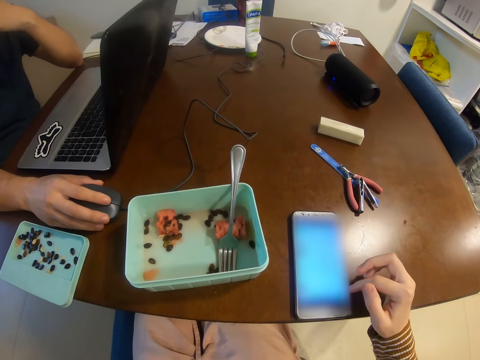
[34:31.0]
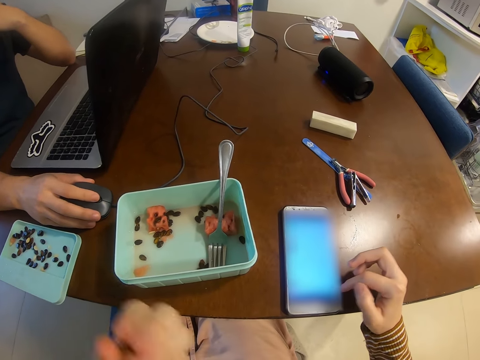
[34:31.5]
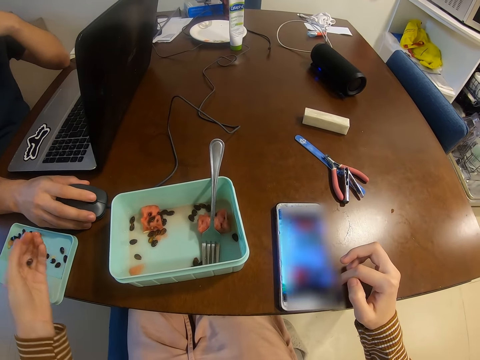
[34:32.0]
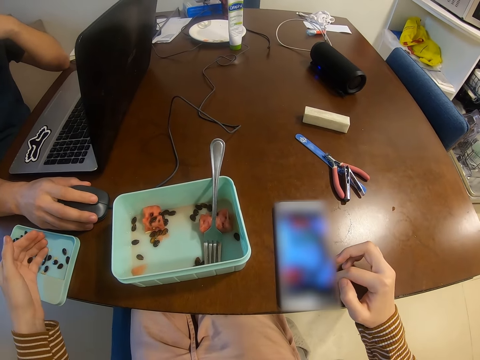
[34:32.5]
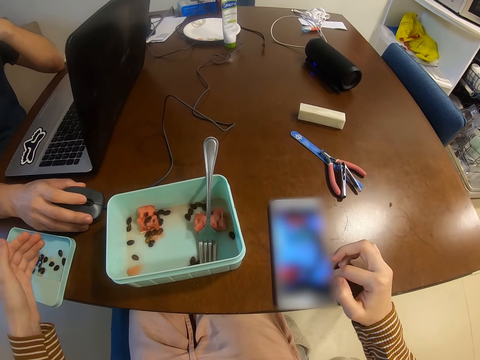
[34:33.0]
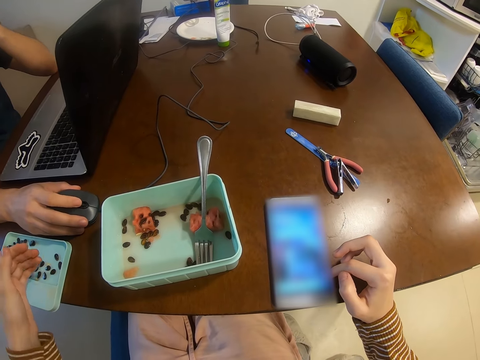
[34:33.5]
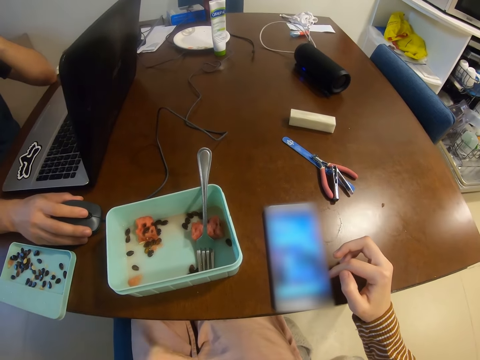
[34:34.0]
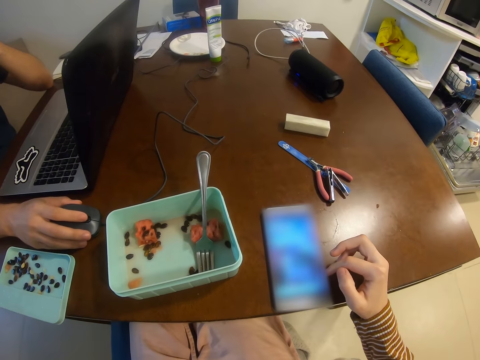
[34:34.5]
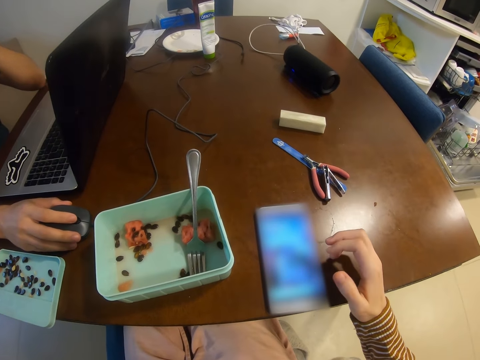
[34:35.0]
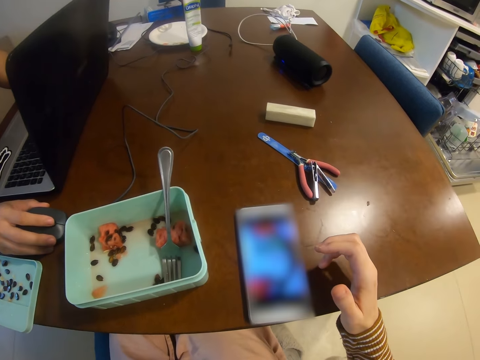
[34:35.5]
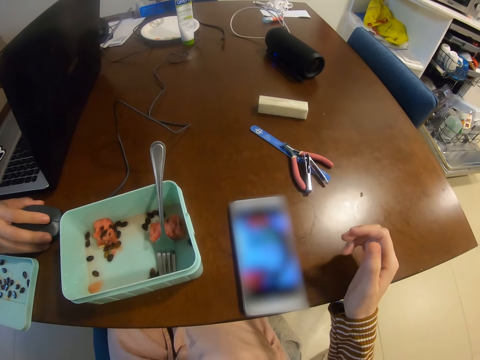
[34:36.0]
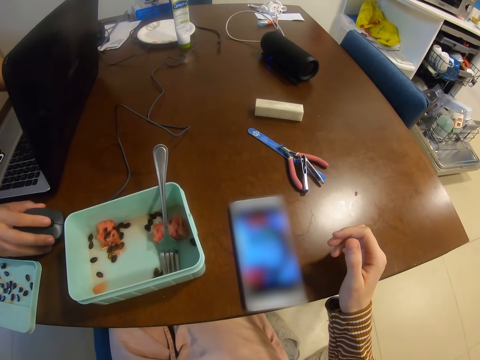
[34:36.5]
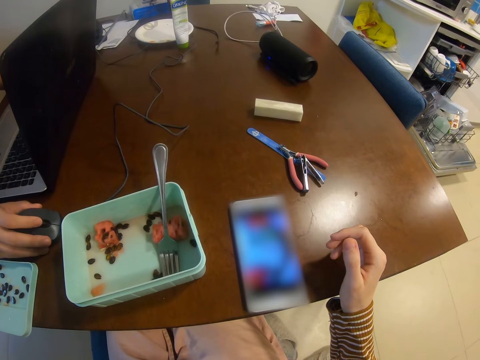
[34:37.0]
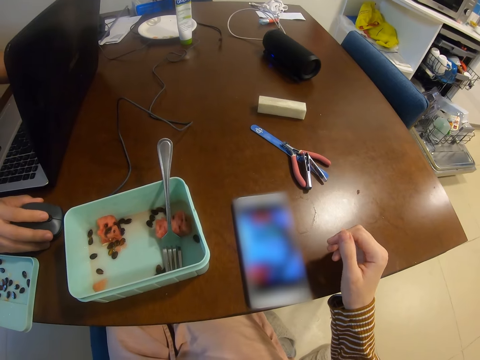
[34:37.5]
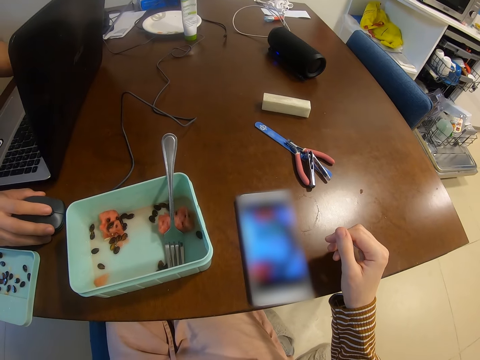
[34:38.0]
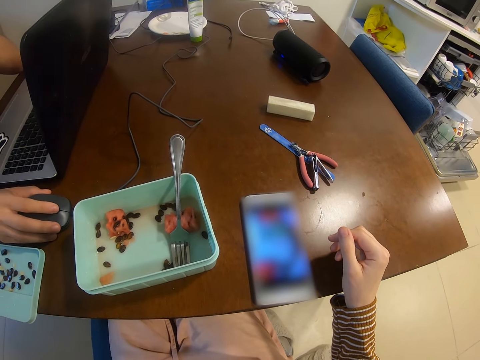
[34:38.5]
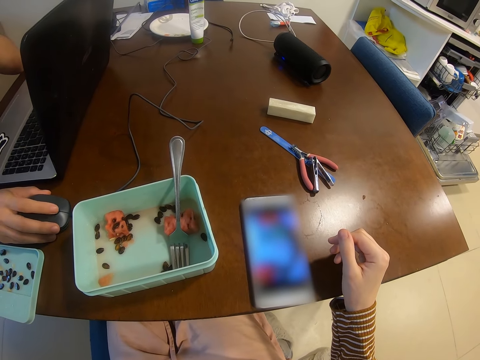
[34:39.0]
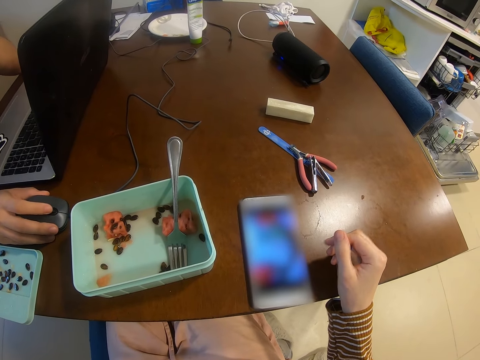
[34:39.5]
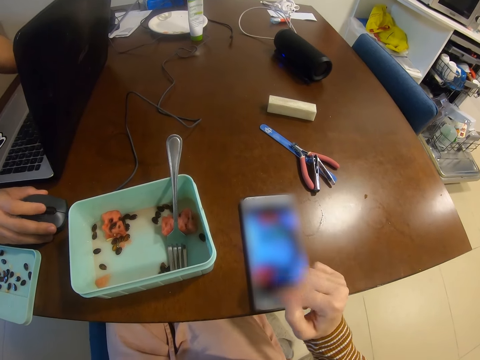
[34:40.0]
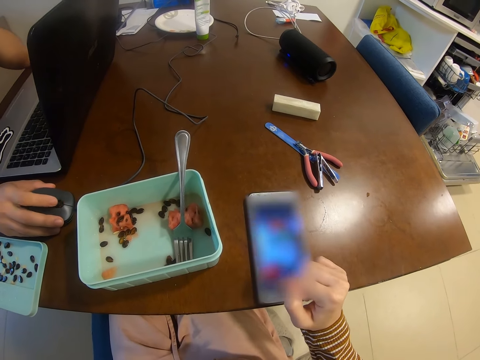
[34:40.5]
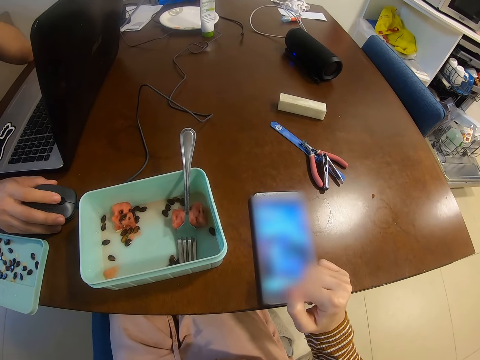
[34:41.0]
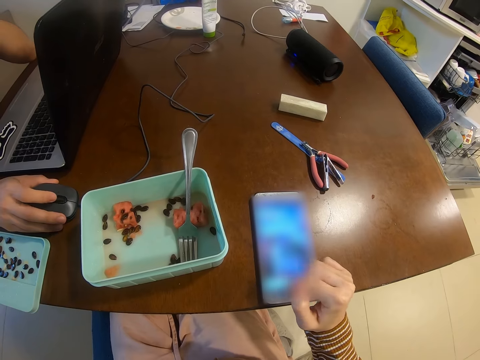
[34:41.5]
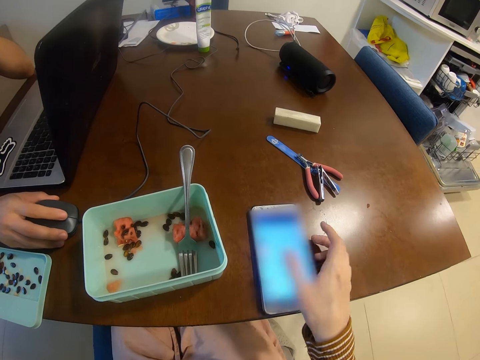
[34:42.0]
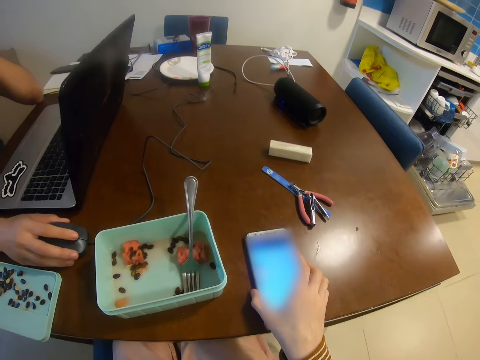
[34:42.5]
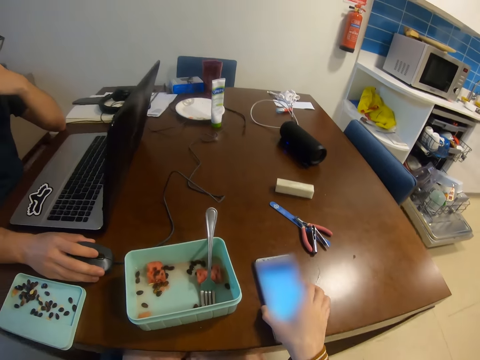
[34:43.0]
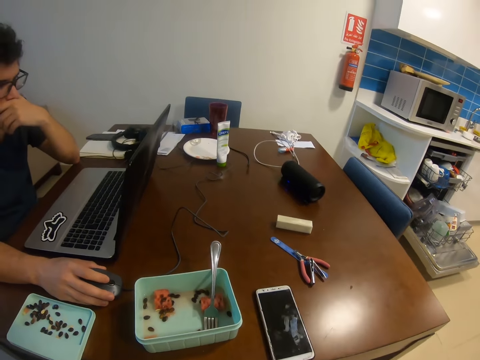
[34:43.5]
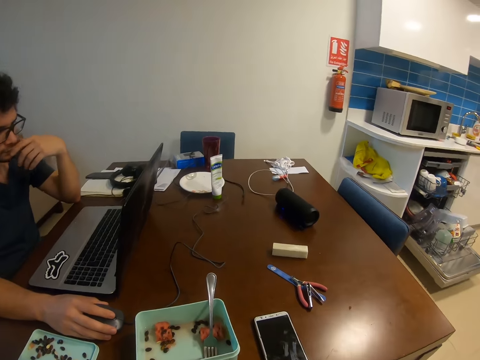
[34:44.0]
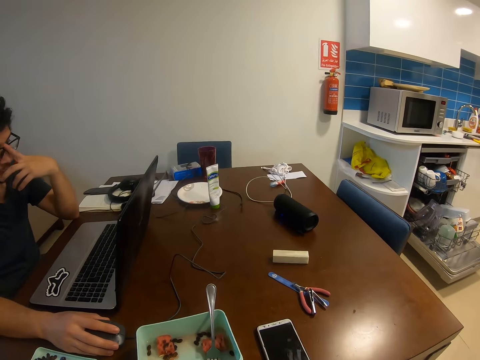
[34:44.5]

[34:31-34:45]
The camera wearer drops seeds in the left hand into a lid container. They use a phone. A man uses a mouse. The camera wearer operates the phone with the right hand. They switch off the phone and press the phone with the right hand.

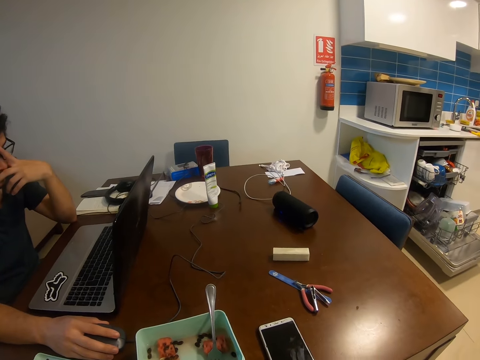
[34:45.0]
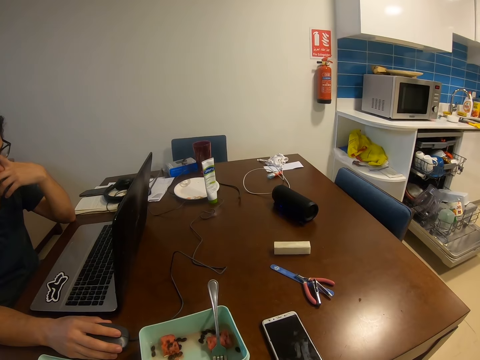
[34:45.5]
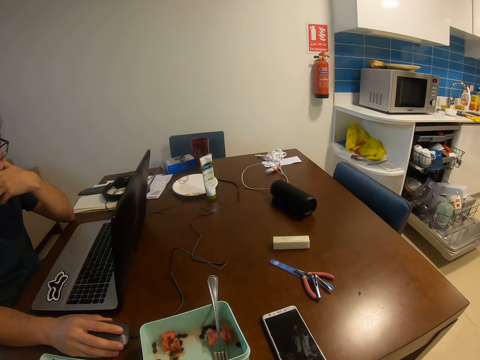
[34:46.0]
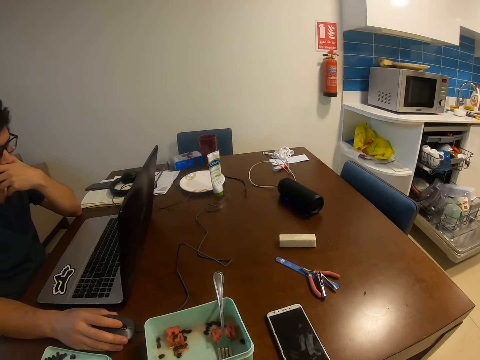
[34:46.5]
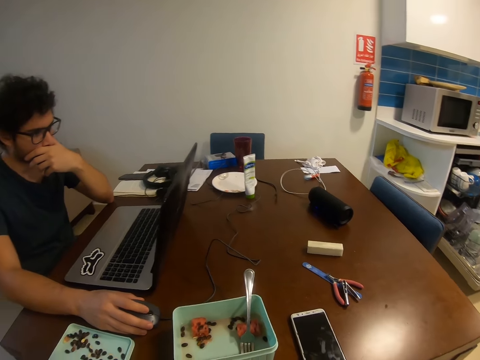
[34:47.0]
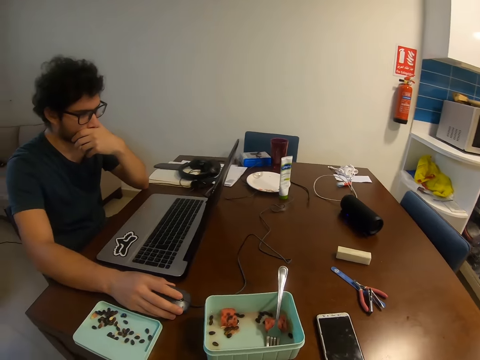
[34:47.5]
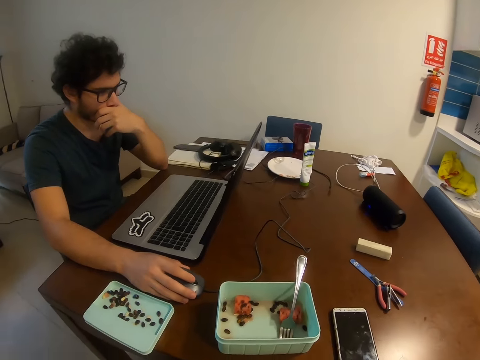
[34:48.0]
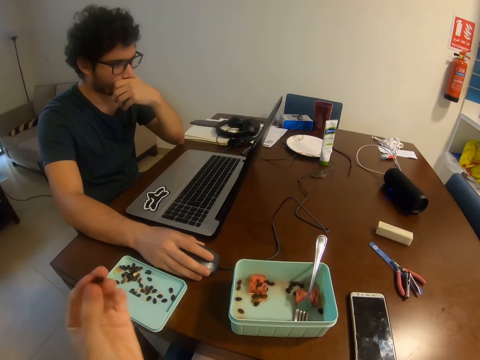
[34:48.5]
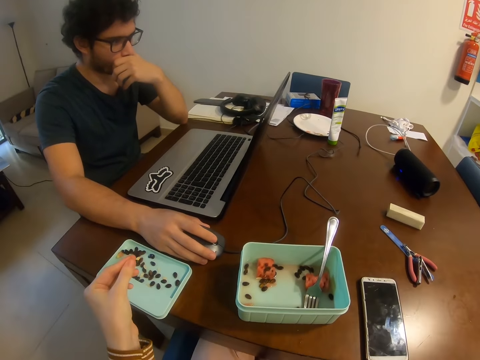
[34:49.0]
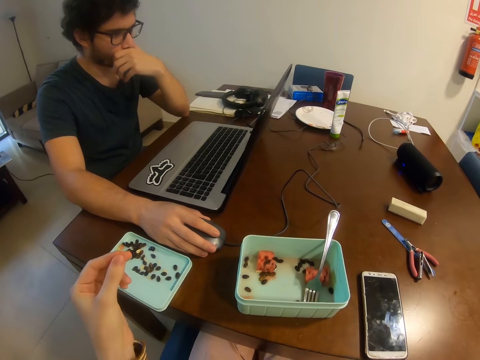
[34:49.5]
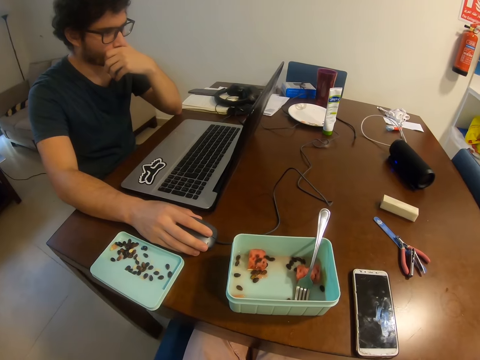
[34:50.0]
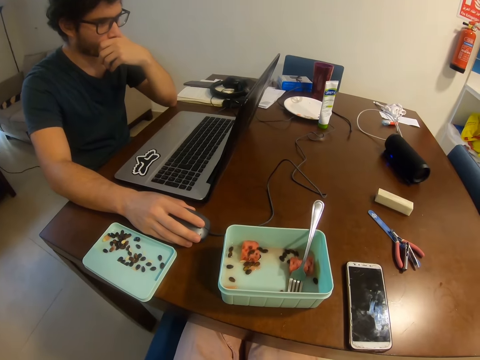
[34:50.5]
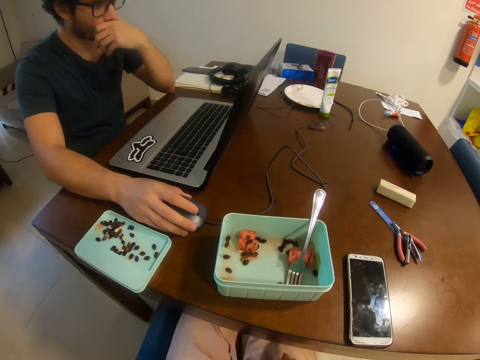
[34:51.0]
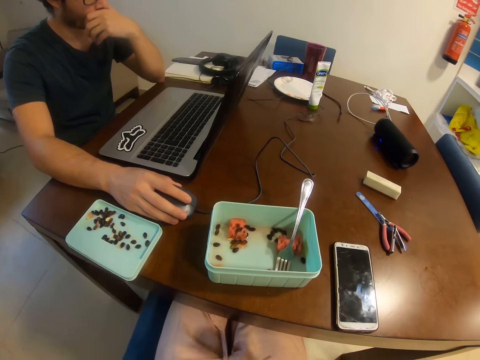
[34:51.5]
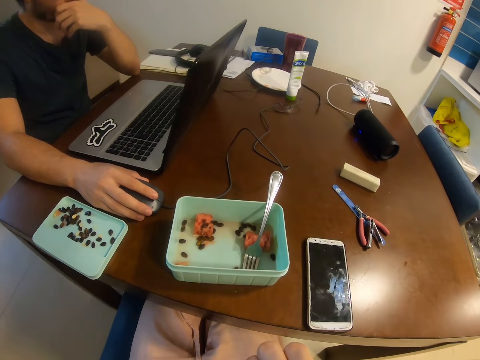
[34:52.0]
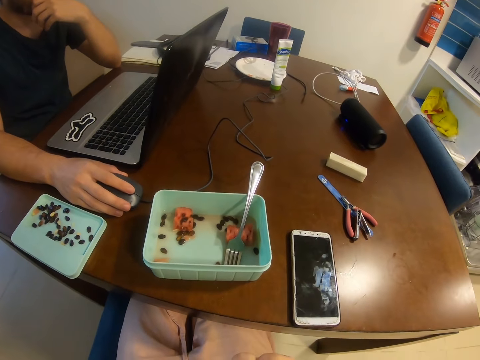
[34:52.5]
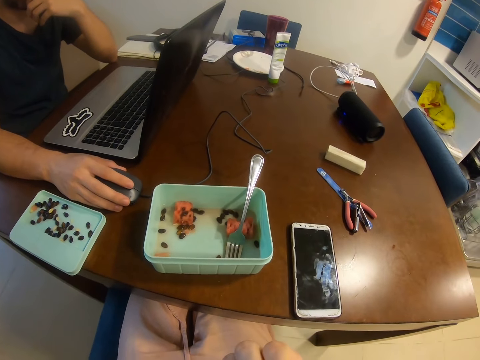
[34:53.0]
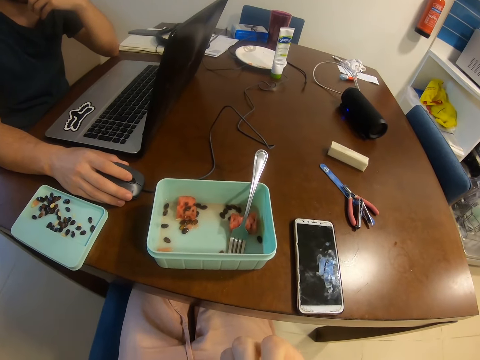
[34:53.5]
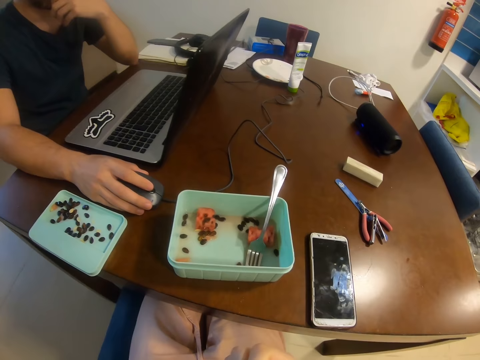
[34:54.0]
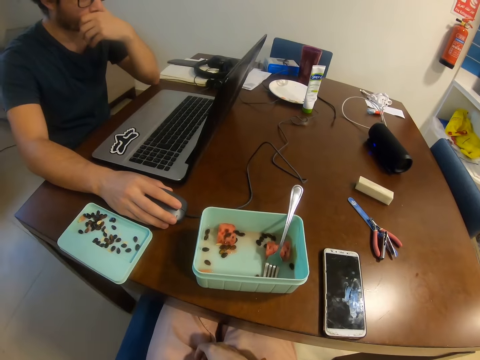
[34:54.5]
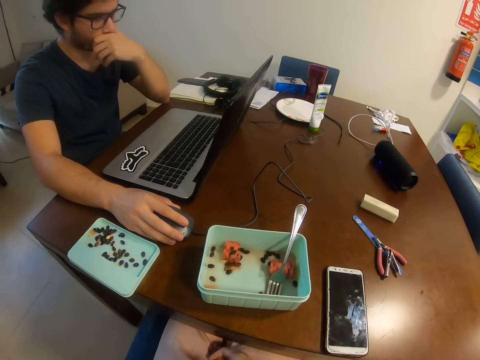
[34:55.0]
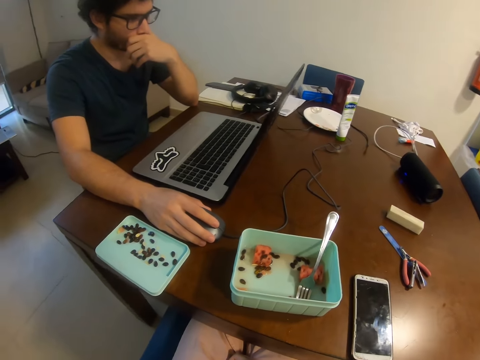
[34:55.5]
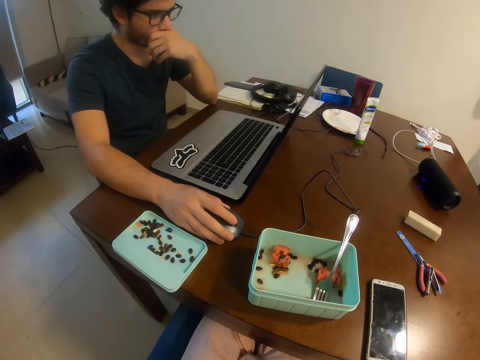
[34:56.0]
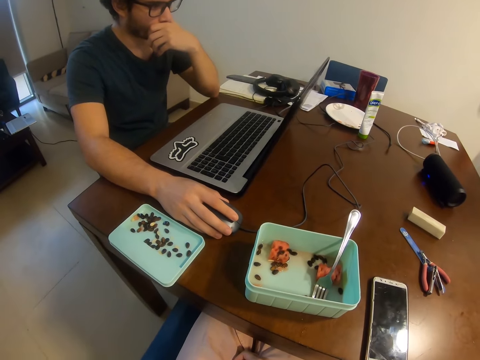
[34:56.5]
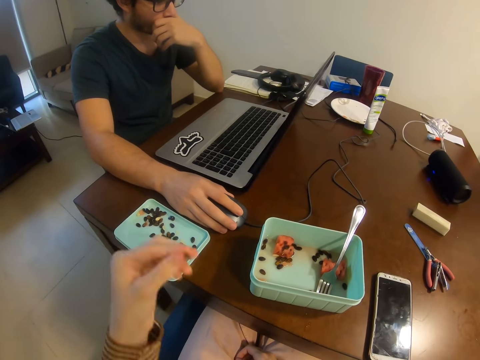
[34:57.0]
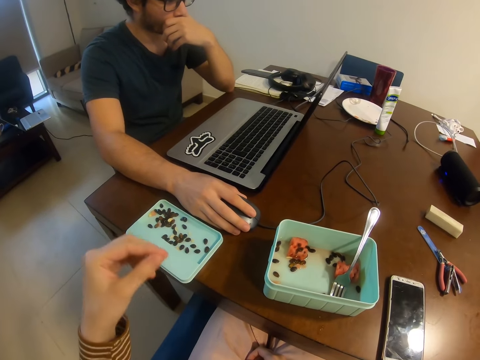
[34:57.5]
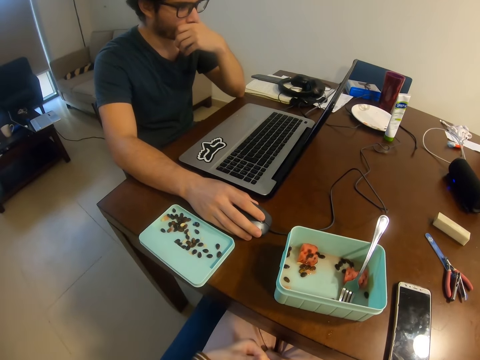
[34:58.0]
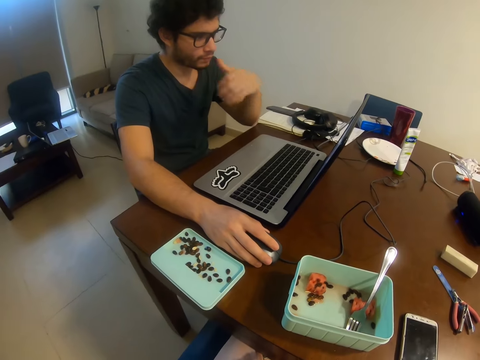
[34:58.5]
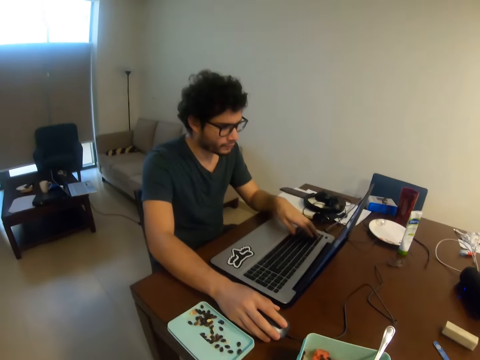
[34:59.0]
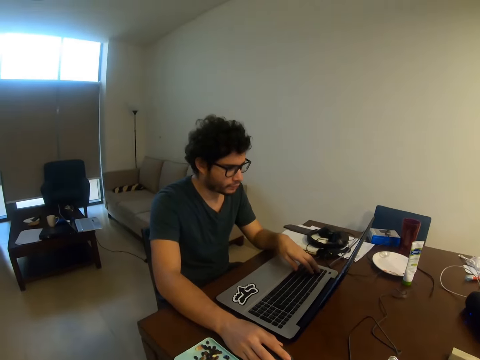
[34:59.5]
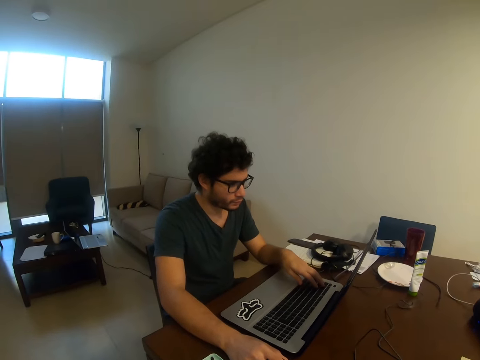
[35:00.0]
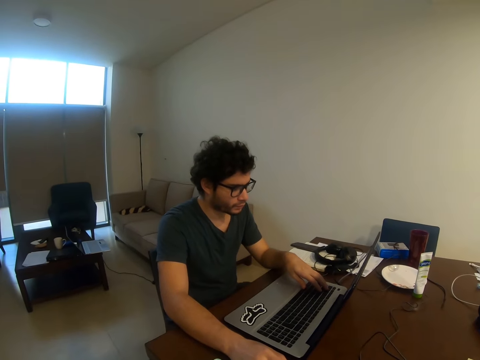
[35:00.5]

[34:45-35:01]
A man uses the mouse. The camera wearer looks around. They drop seeds in the left hand into the lid container. The man uses the mouse. The camera wearer looks around. They drop seeds in the left hand into the lid container. The man drops the left hand from the mouth and uses a laptop.
